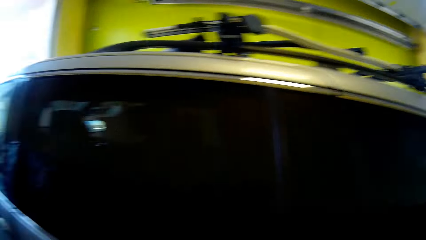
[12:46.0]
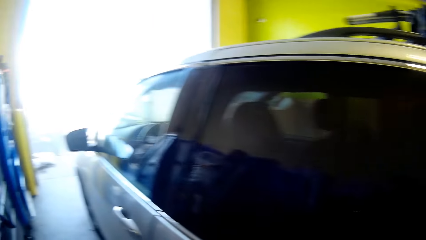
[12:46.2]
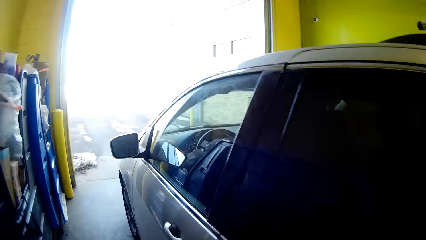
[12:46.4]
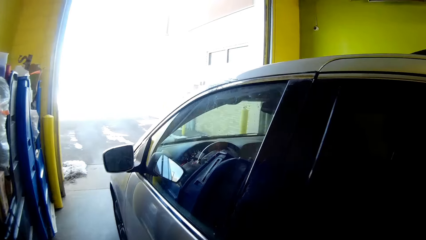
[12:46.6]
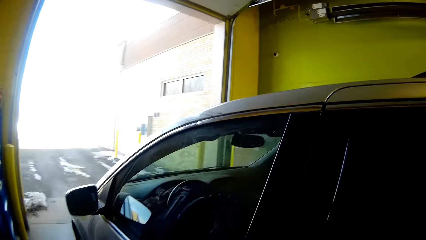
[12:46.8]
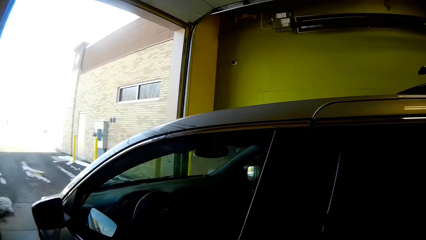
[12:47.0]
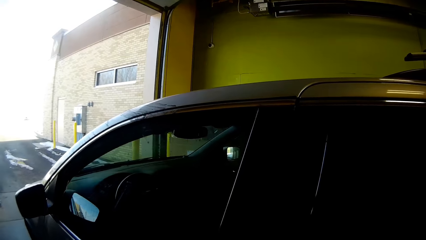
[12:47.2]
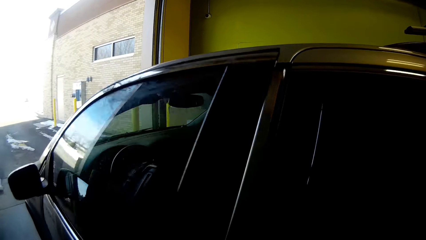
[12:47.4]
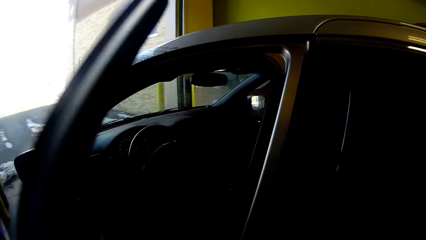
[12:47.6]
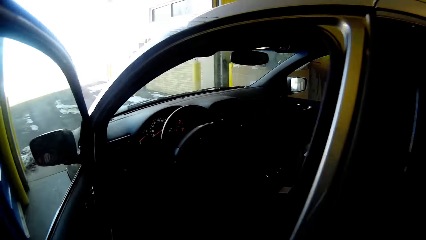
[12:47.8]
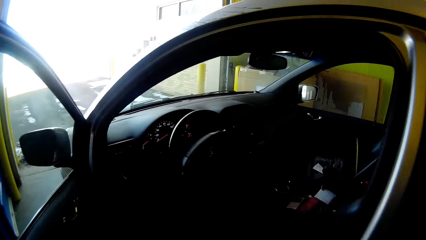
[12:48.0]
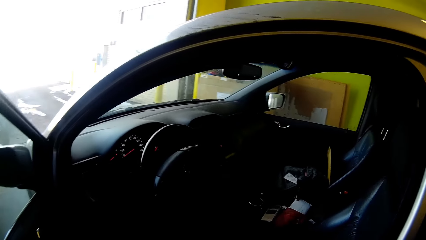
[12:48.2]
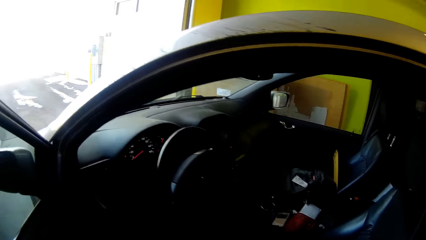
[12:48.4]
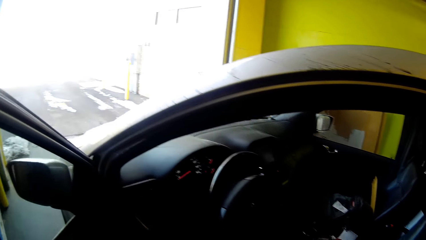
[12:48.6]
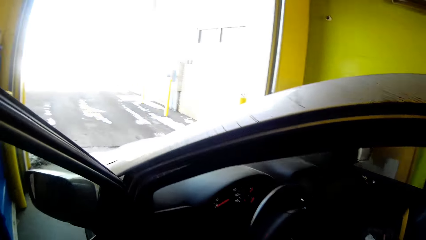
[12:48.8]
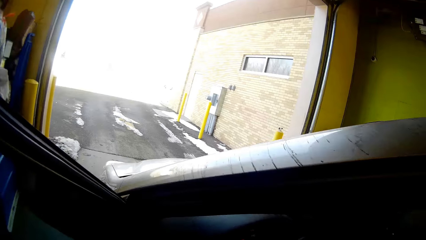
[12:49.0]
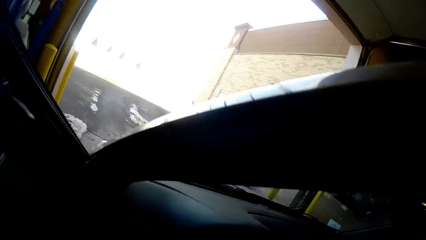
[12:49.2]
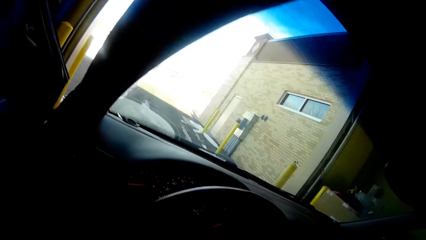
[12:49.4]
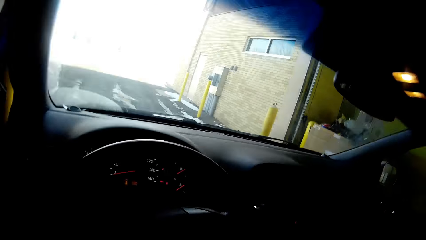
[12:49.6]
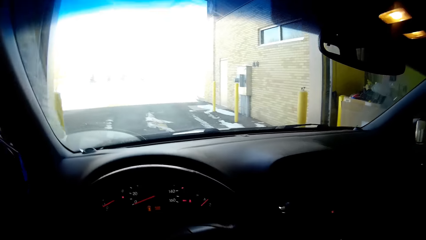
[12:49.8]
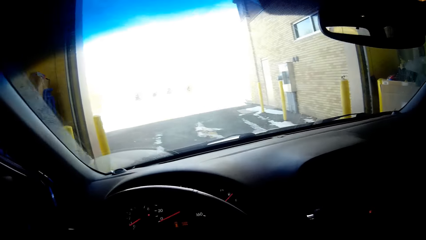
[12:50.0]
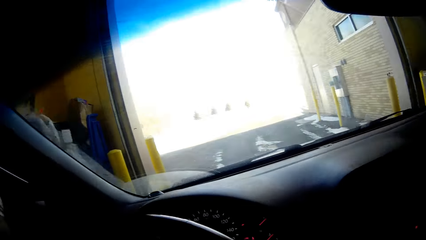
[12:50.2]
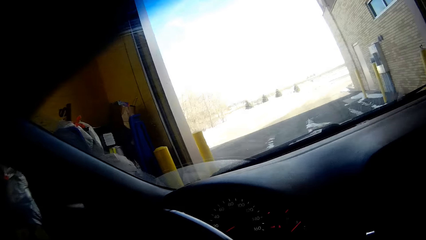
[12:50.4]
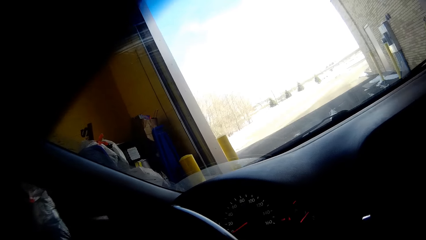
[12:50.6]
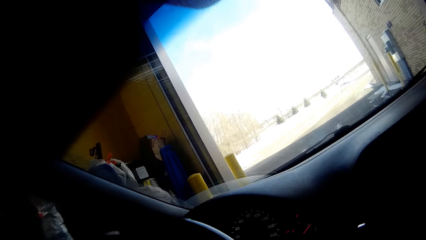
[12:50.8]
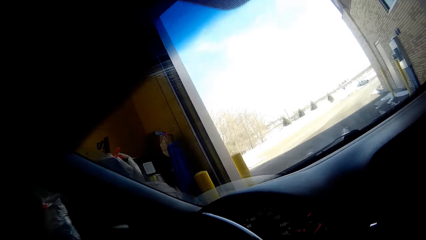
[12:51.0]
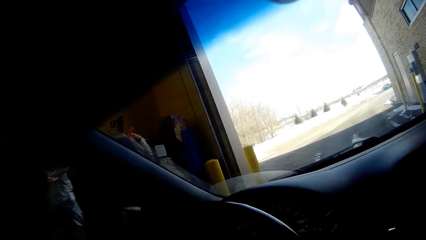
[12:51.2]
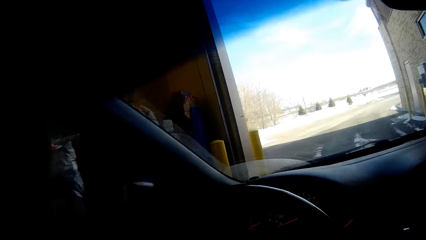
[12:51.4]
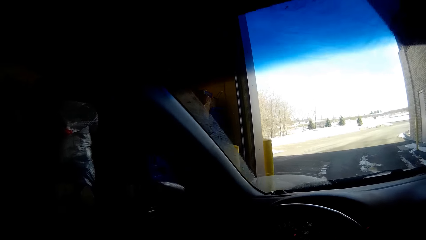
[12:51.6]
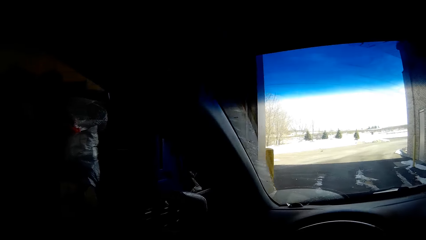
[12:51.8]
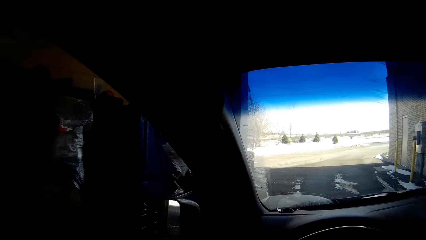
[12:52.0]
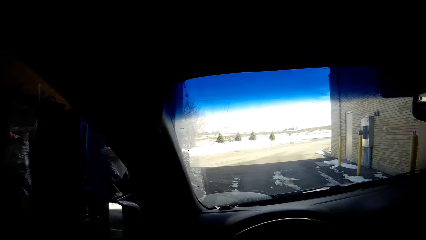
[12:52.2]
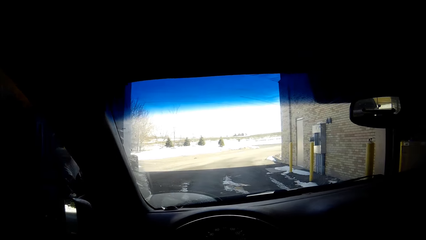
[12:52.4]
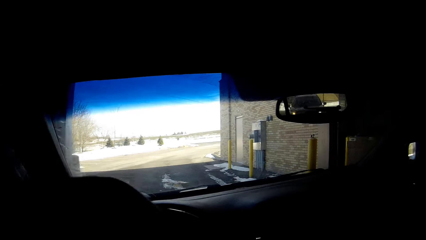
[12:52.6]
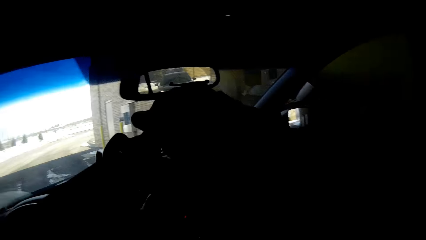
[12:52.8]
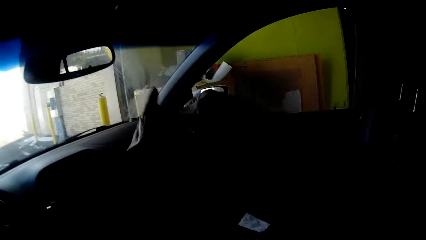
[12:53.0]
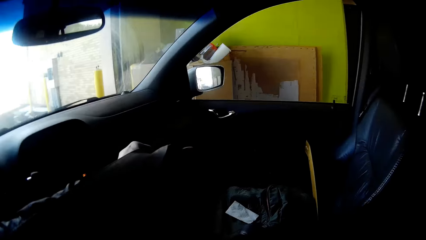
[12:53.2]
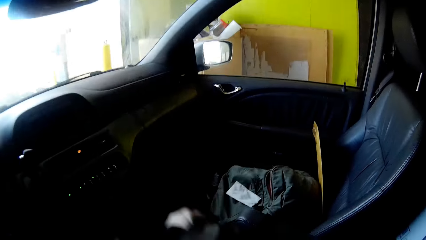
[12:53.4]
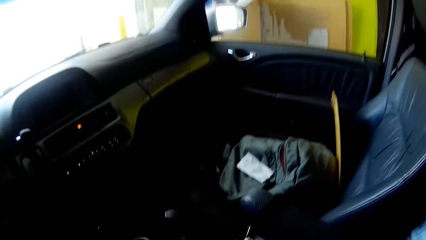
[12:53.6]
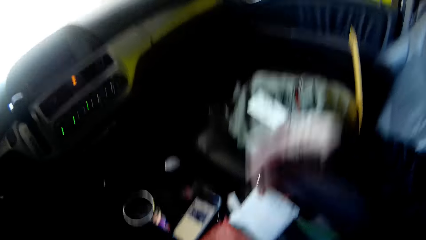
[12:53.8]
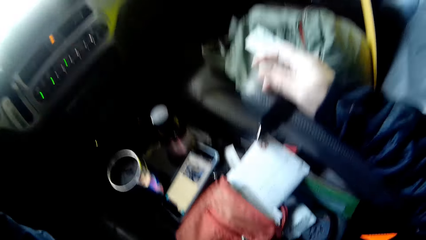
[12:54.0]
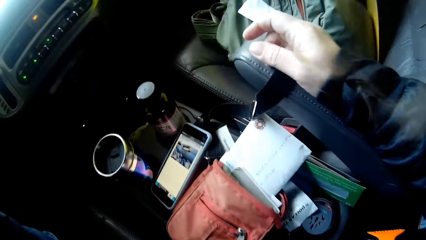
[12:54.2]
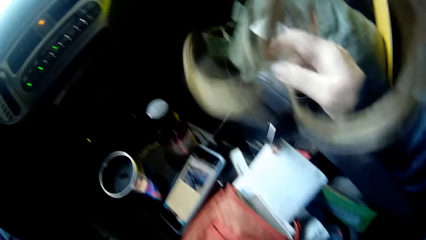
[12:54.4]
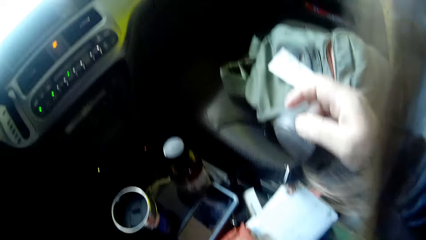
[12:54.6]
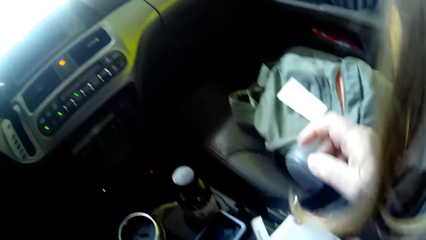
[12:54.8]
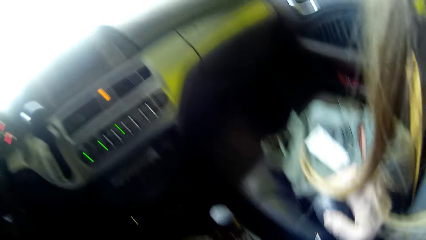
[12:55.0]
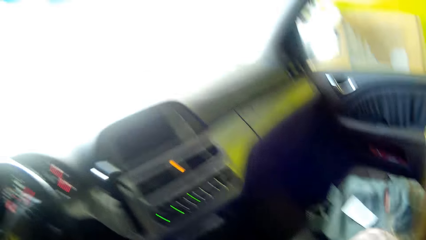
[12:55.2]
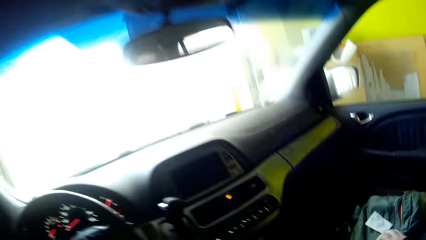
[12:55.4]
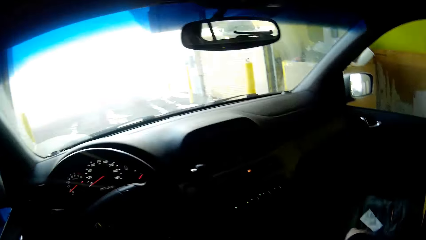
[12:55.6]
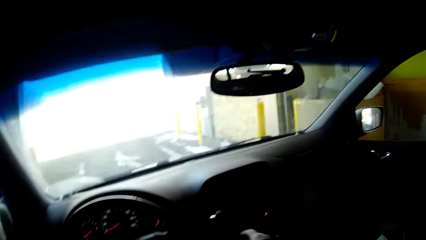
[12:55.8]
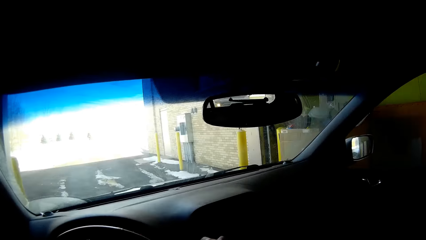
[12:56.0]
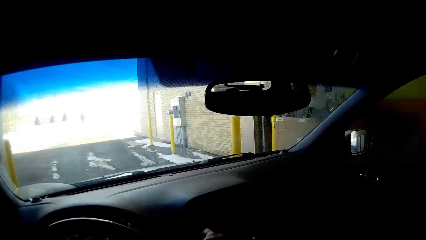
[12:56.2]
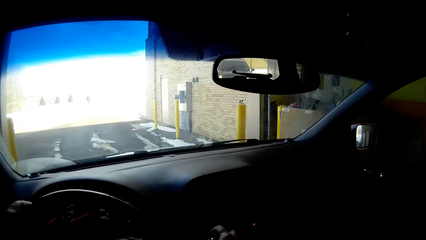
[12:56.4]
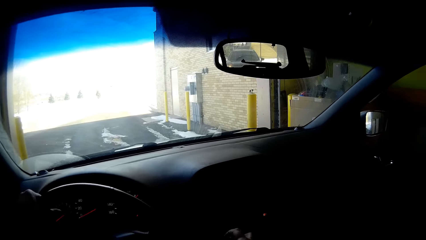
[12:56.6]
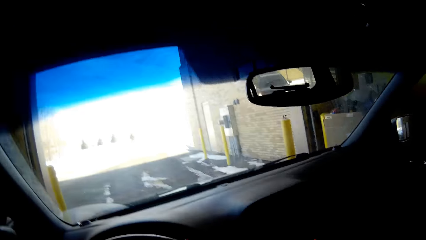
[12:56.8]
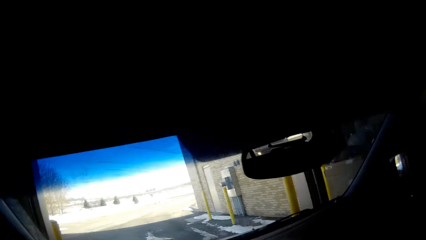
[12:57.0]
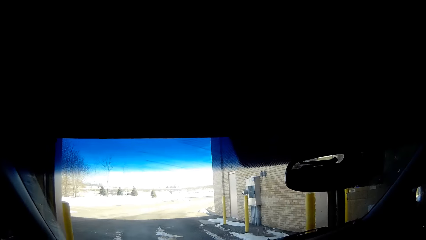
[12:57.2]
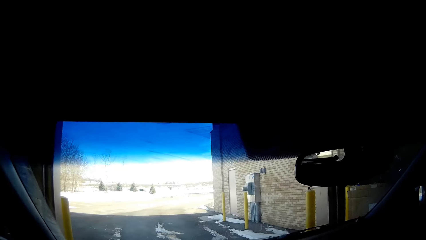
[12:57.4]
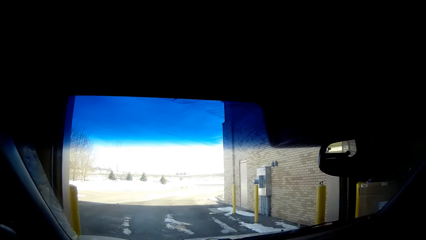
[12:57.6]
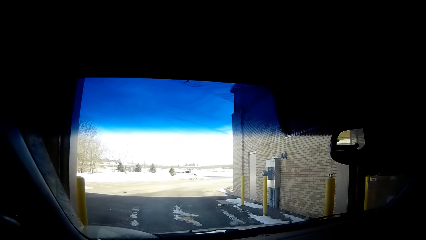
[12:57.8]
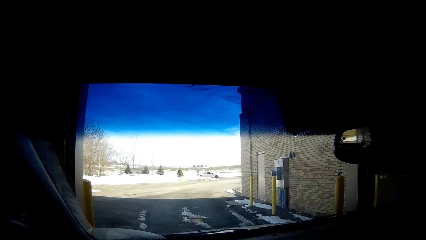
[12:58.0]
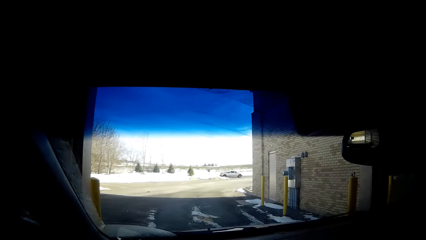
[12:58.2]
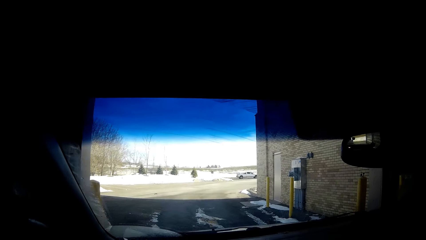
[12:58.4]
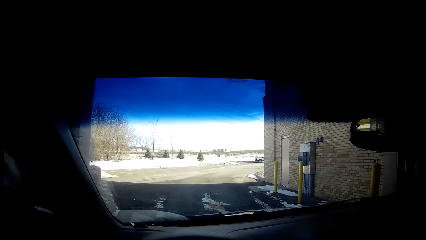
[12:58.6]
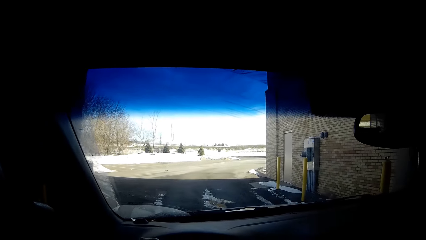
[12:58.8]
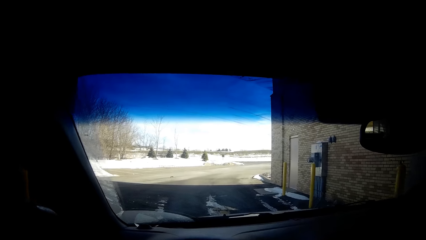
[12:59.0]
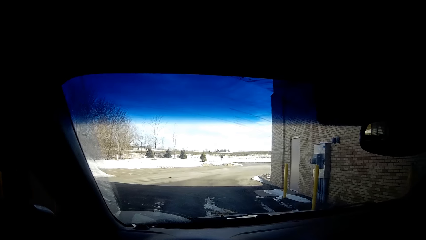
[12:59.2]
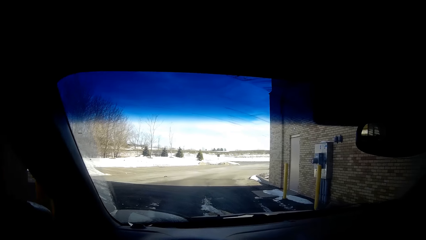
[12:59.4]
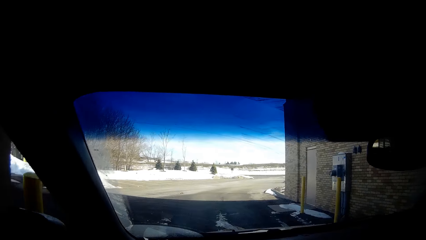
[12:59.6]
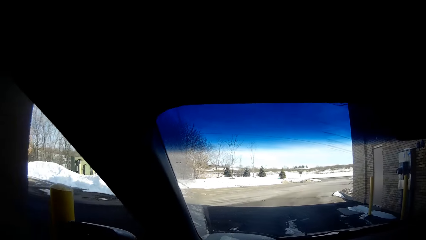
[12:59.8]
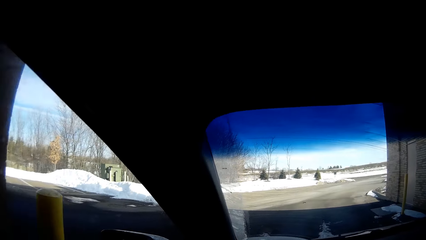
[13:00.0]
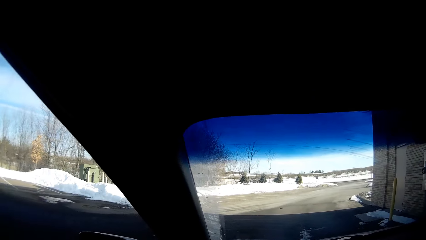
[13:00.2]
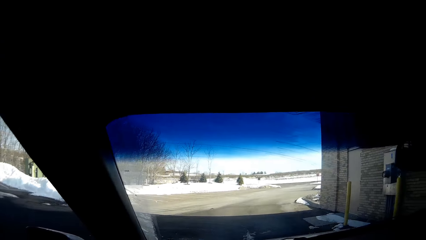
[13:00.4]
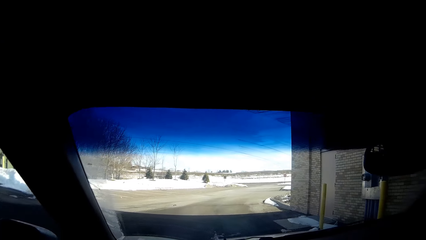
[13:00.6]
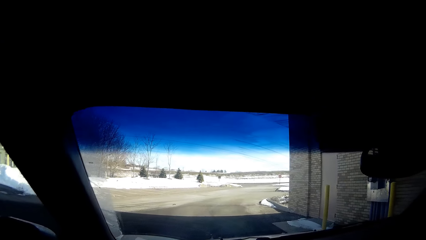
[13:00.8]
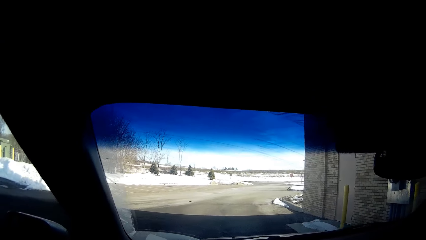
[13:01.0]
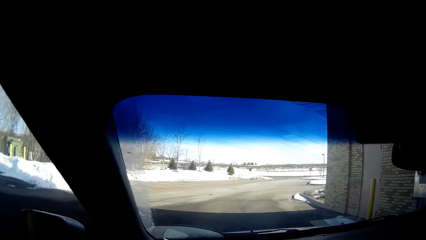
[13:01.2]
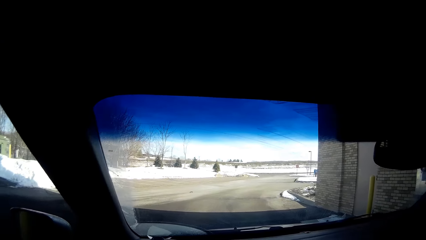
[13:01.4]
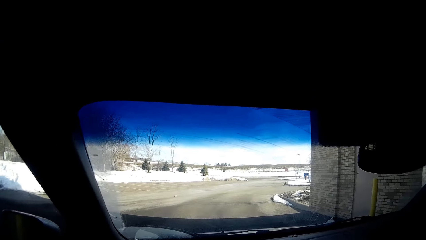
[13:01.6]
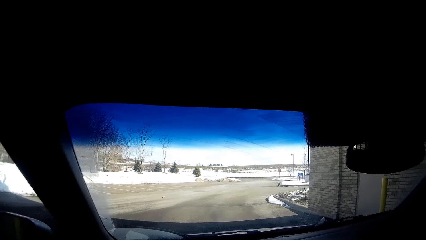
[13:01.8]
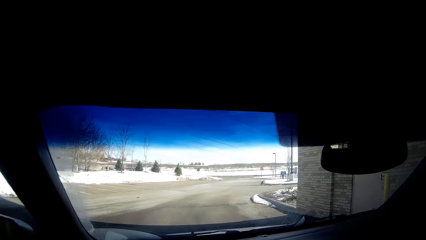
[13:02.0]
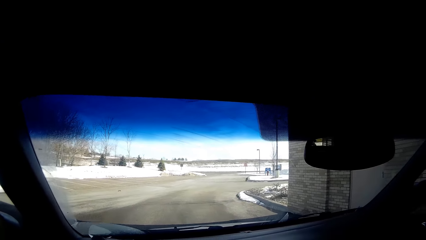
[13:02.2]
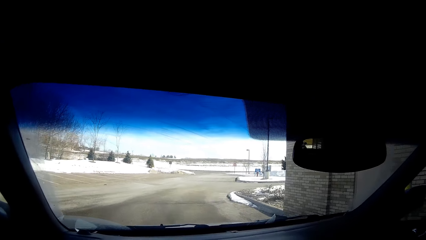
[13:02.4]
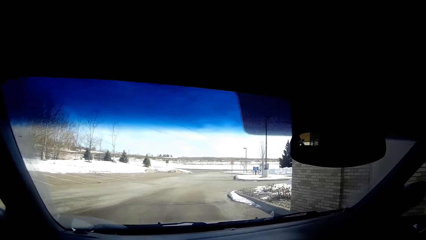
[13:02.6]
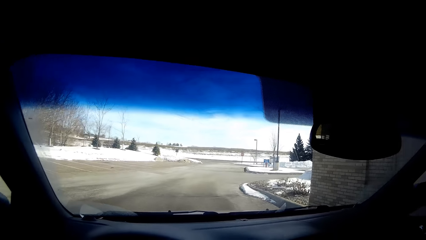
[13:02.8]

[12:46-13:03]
The camera wearer opens the car door. They enter the car. They drive the car.
